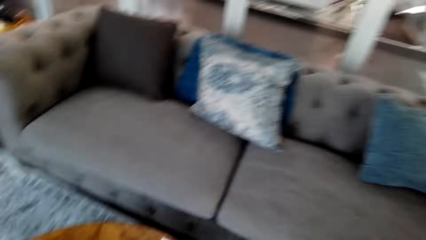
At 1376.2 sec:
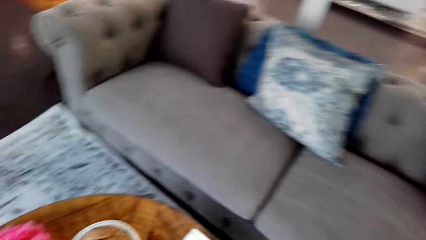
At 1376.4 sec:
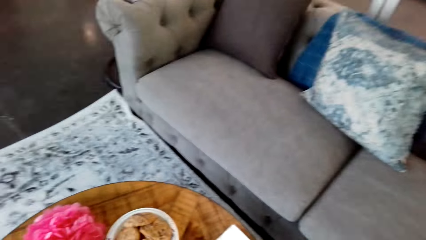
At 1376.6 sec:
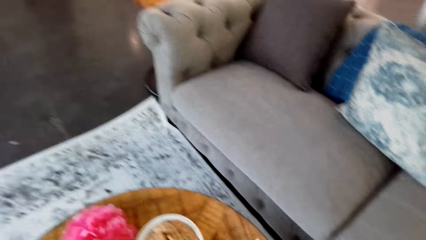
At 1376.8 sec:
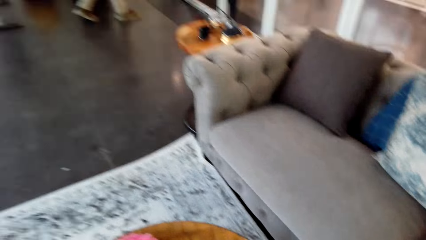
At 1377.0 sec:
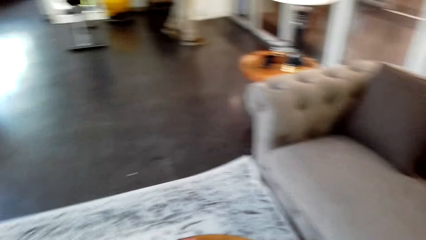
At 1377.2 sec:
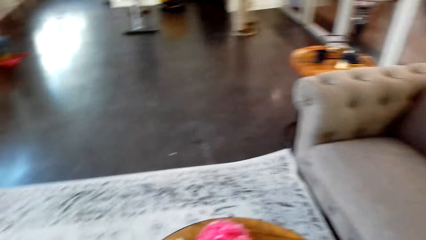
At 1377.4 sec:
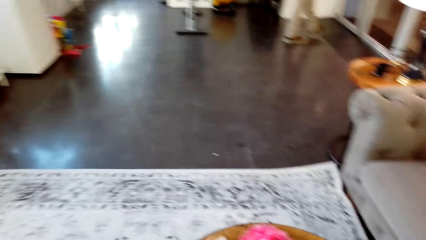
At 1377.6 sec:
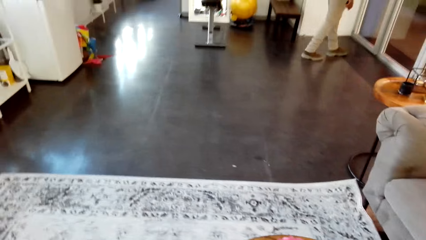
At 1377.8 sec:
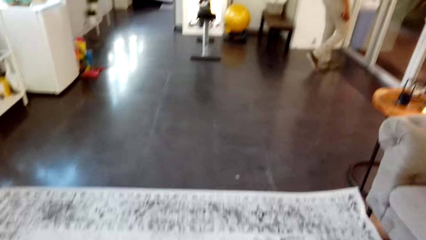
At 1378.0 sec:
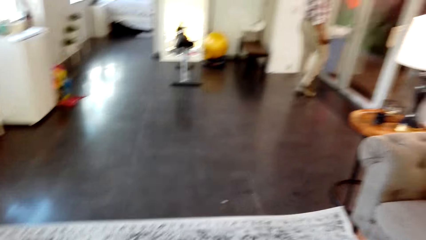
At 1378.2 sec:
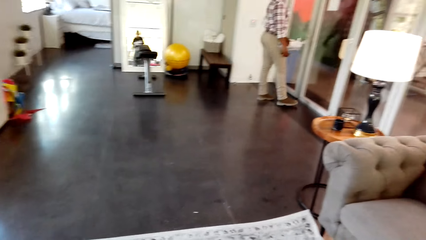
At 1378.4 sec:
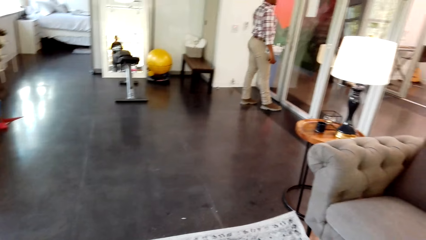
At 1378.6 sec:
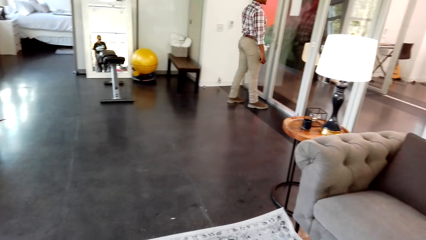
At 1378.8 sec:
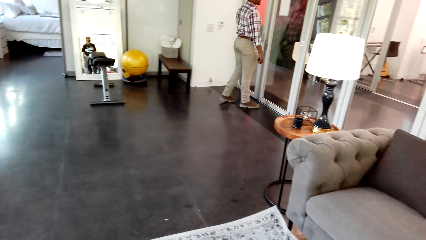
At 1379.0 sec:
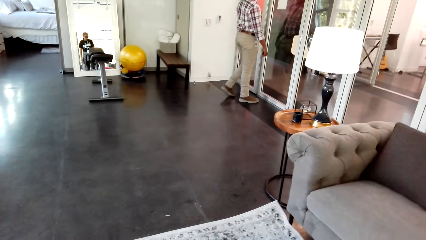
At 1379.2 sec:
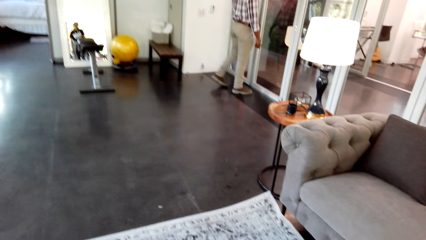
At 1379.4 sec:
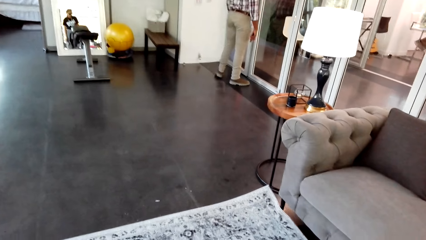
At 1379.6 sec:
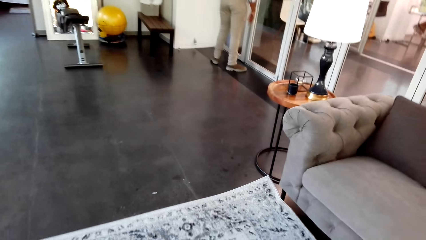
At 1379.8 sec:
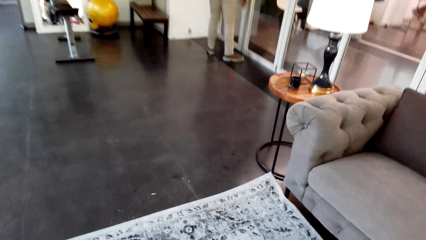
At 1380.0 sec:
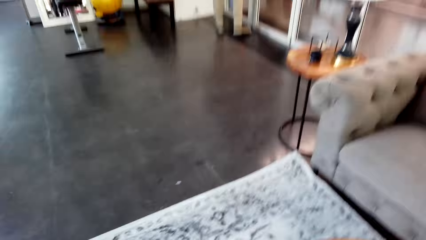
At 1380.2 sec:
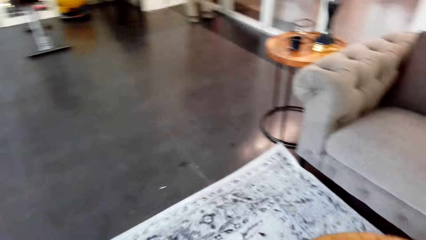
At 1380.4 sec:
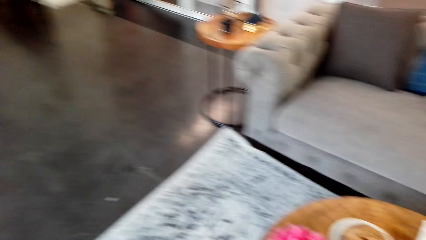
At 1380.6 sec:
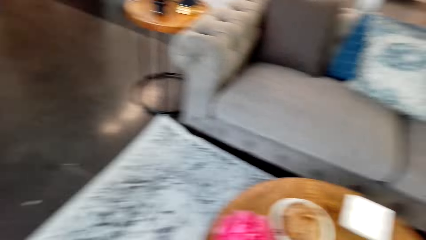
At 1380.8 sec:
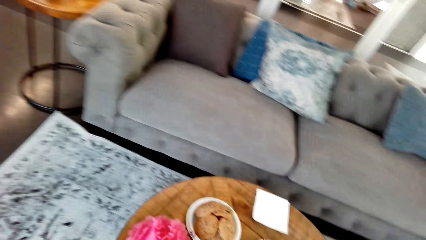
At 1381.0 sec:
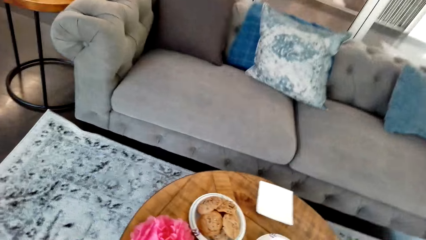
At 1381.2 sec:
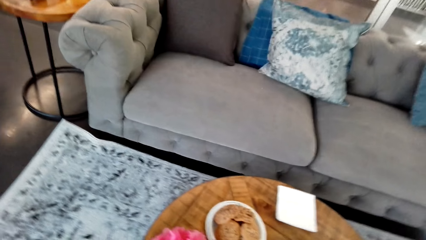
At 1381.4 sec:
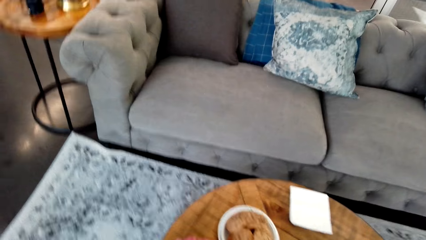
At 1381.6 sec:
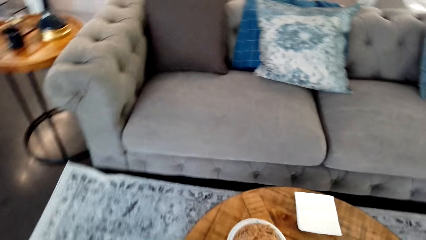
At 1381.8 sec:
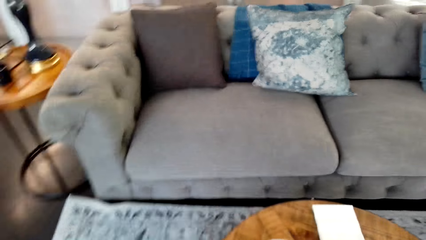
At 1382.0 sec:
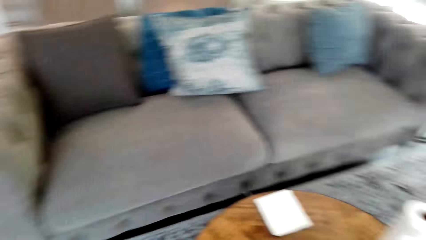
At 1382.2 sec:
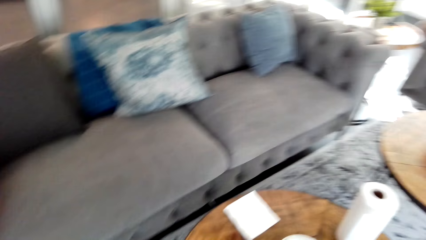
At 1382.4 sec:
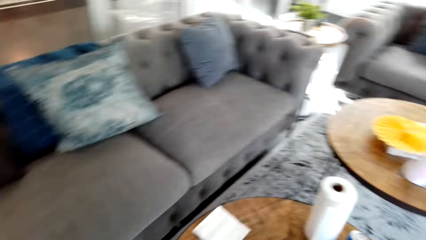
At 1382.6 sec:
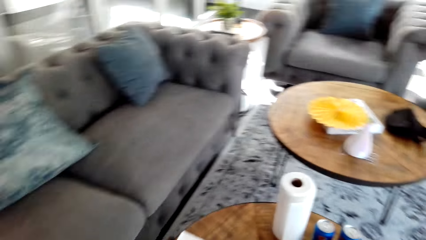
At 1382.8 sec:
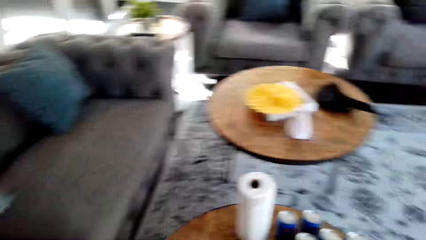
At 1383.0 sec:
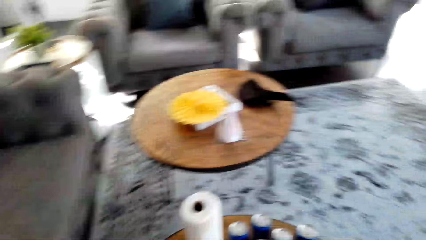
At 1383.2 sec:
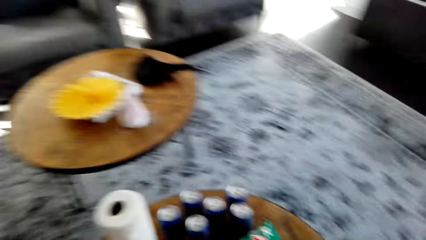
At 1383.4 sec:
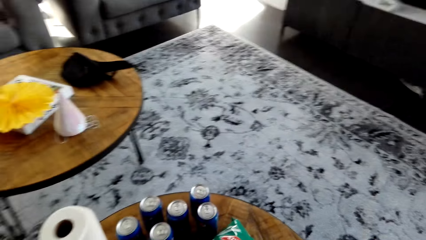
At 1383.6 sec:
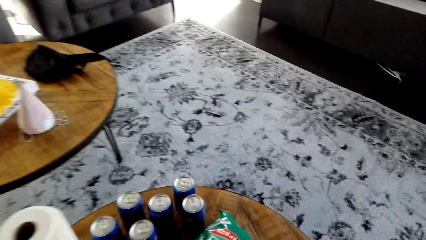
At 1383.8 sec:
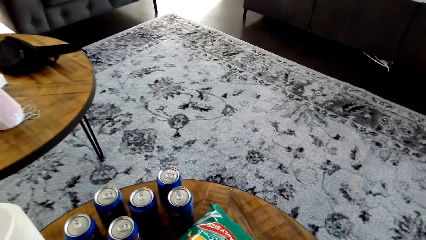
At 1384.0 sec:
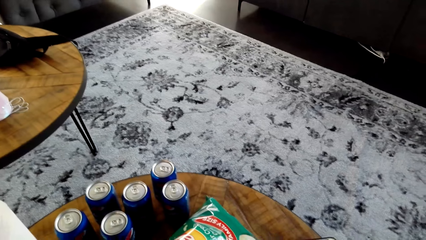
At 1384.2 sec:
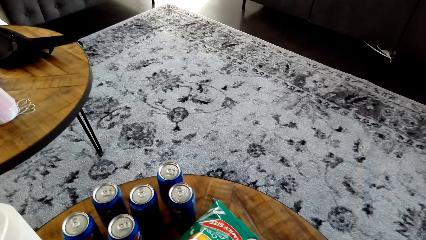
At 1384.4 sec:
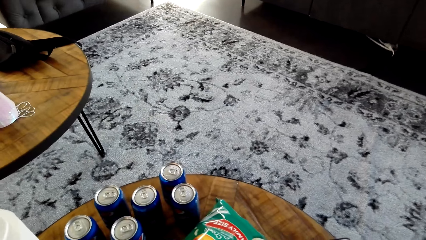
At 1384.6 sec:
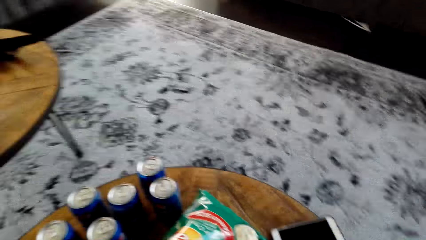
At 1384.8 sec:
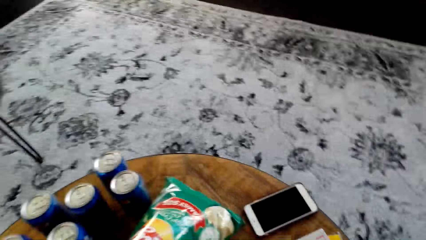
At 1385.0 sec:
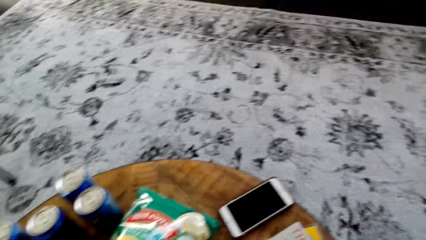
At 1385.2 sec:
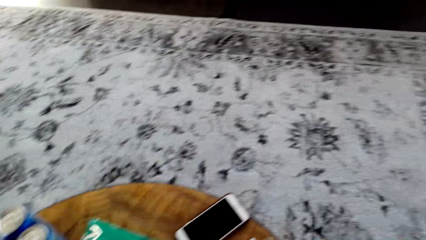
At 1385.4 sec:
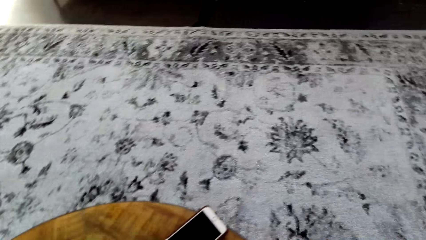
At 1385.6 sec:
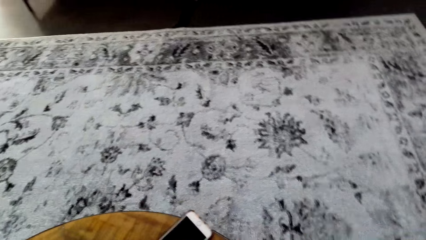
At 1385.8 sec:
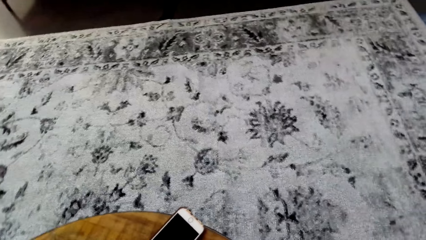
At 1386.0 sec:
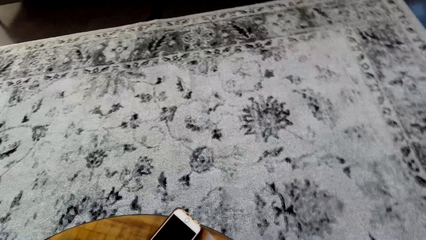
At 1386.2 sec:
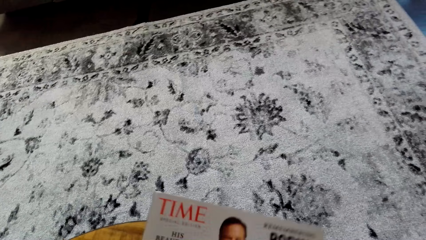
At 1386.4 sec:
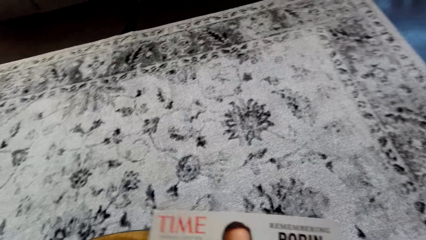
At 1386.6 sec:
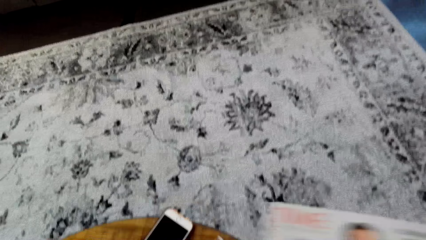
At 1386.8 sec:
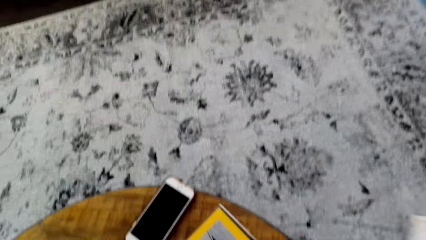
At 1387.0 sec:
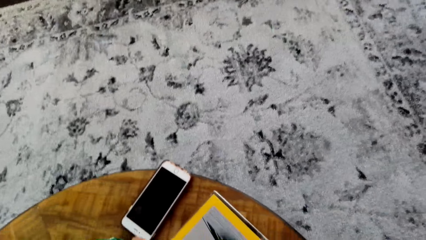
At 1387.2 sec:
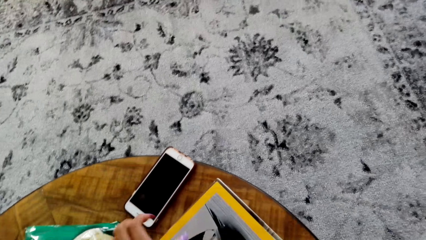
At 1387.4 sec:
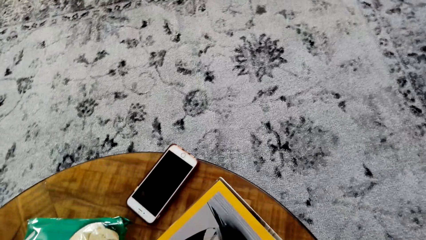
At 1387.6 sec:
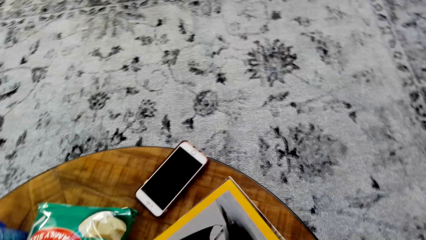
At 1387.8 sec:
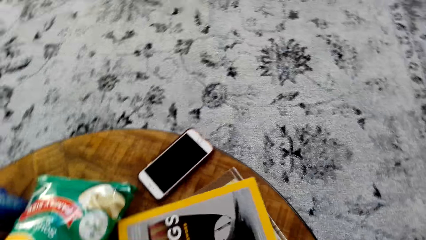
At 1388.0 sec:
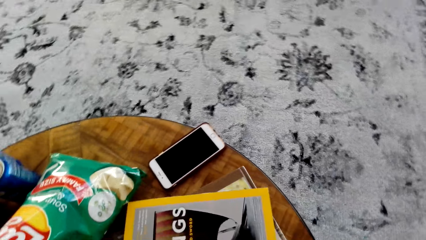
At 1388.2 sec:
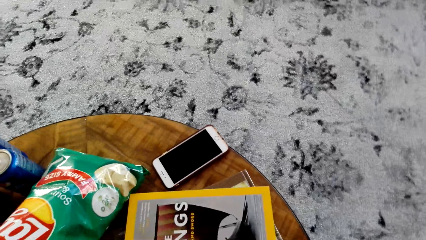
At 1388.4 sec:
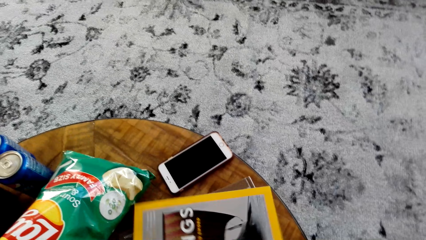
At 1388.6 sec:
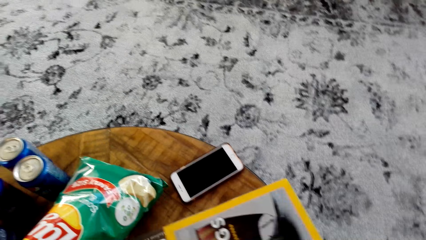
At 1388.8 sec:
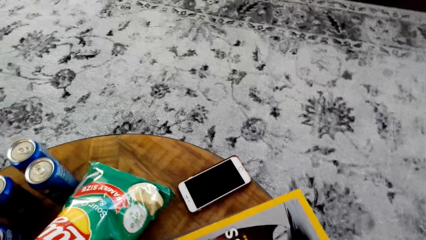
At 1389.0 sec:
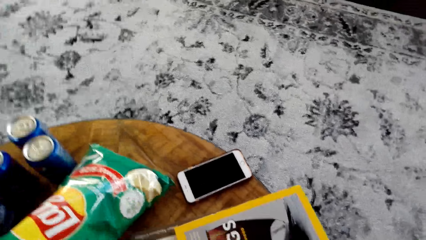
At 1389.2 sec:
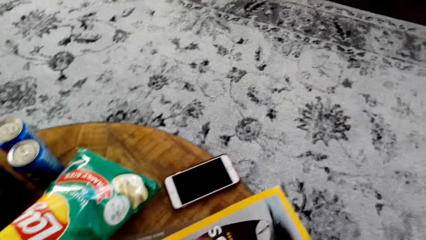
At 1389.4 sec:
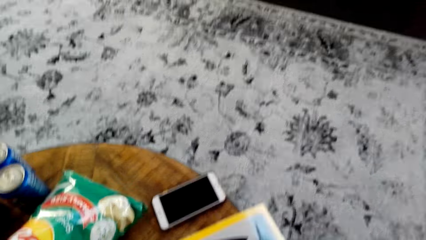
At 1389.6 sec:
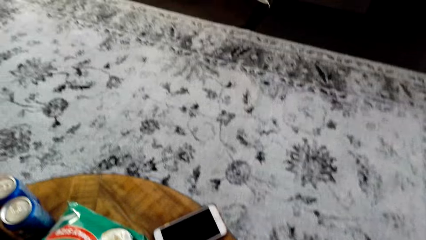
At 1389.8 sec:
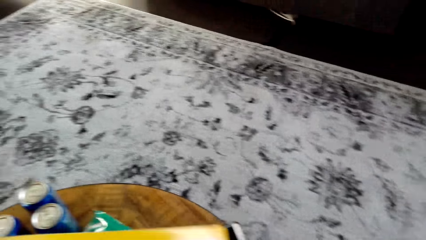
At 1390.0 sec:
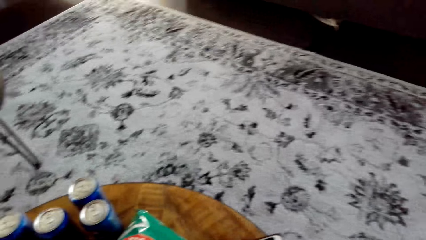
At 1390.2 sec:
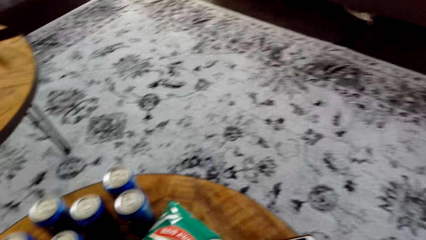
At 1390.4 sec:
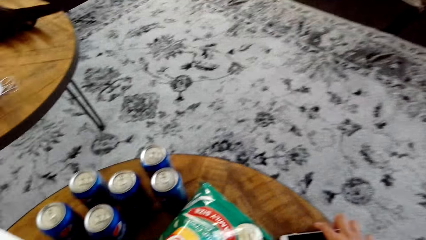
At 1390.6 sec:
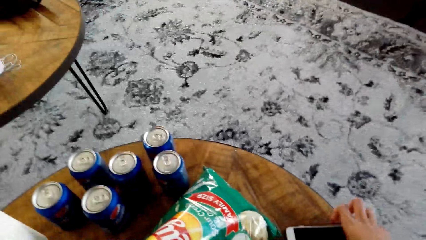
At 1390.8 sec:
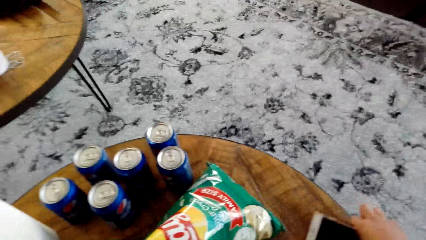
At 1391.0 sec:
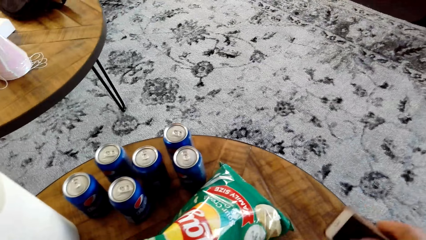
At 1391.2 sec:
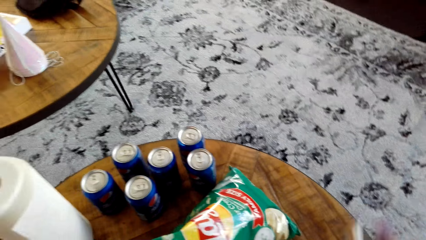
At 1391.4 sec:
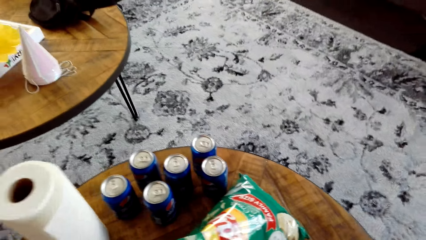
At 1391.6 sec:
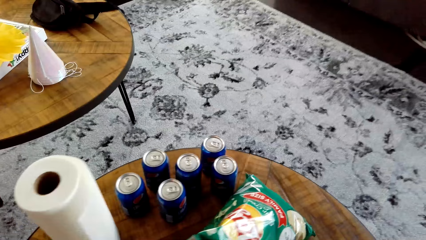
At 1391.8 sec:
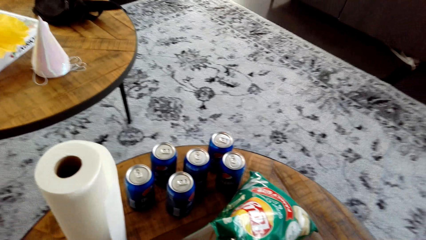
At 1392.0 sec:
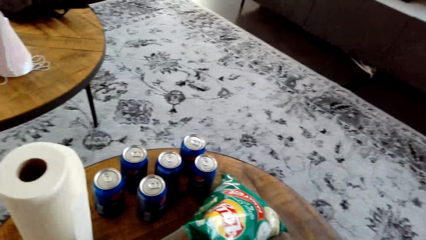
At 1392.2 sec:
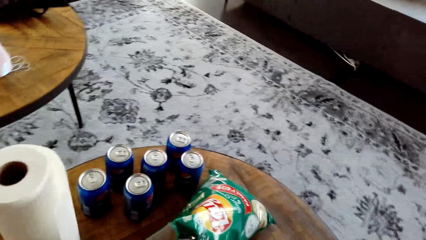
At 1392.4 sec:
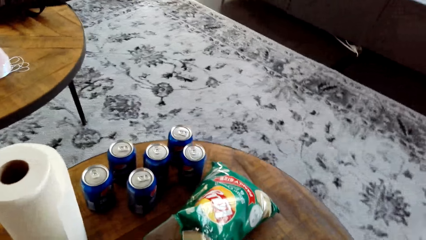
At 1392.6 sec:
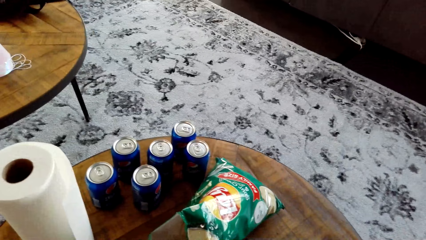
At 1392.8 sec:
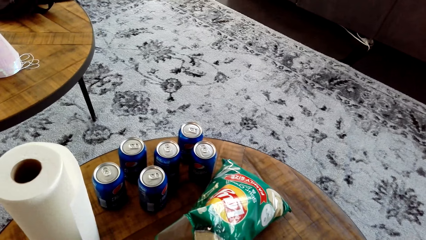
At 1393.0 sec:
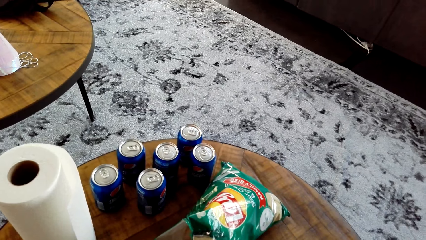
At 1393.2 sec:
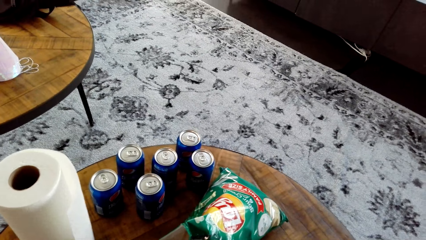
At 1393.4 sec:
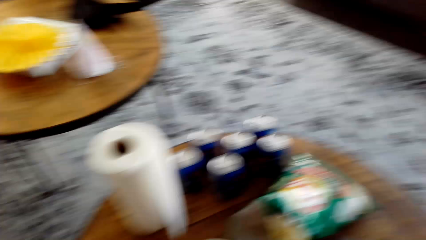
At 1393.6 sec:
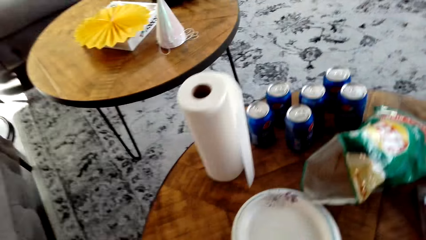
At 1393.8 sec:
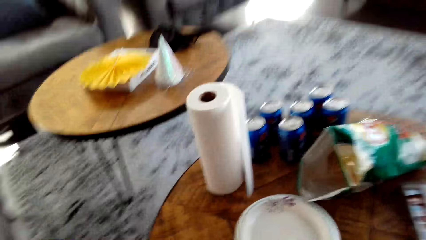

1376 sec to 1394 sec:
A man walks around the room. The camera wearer picks up magazines from the table. They pick up the phone from the table.
